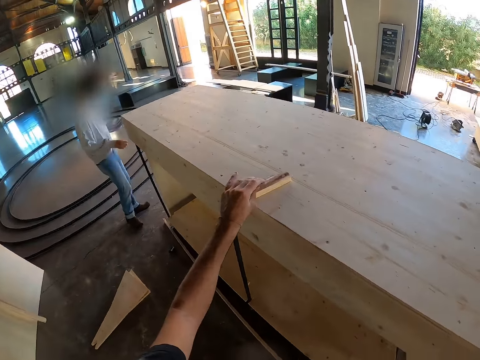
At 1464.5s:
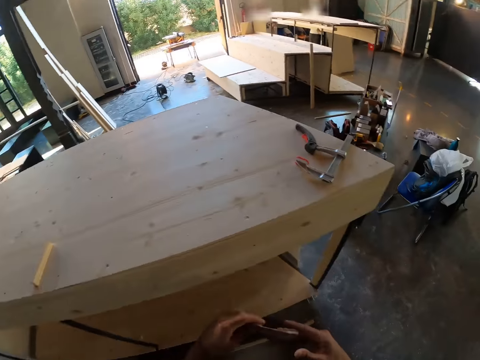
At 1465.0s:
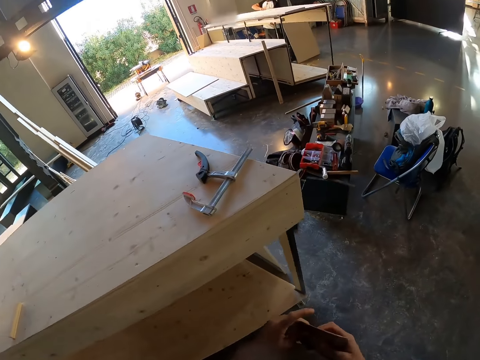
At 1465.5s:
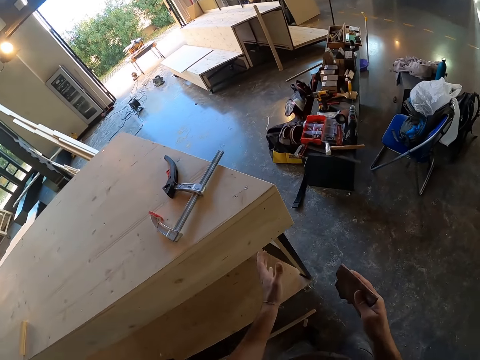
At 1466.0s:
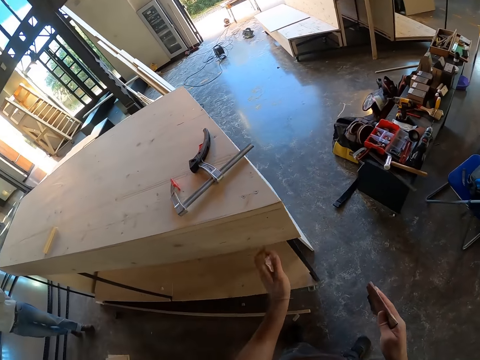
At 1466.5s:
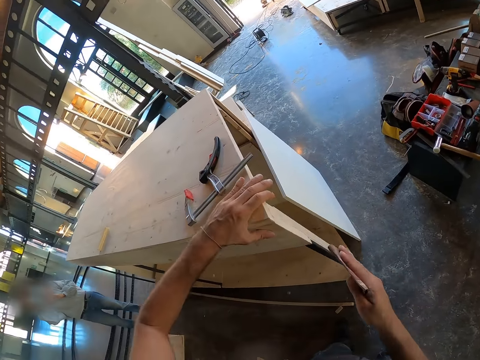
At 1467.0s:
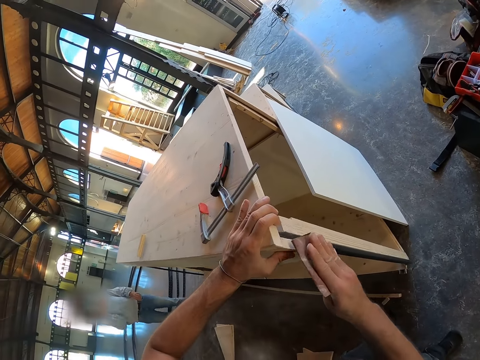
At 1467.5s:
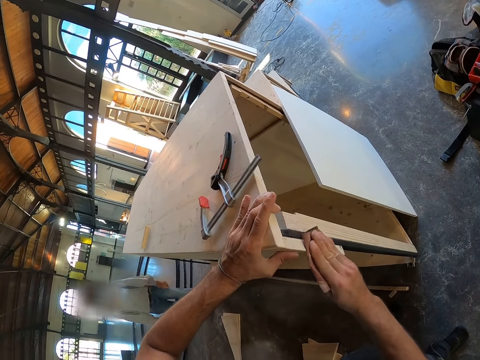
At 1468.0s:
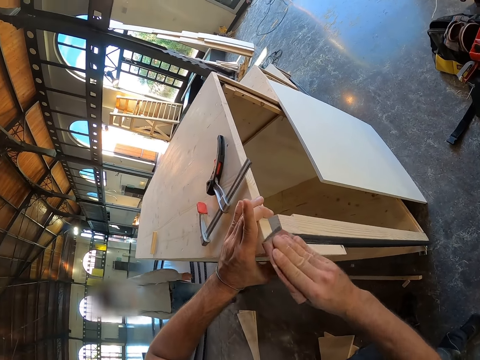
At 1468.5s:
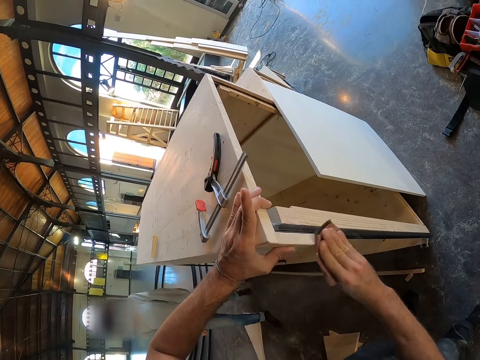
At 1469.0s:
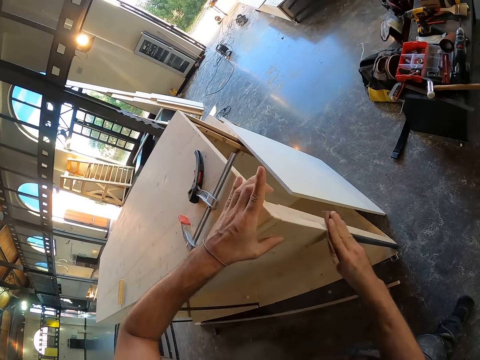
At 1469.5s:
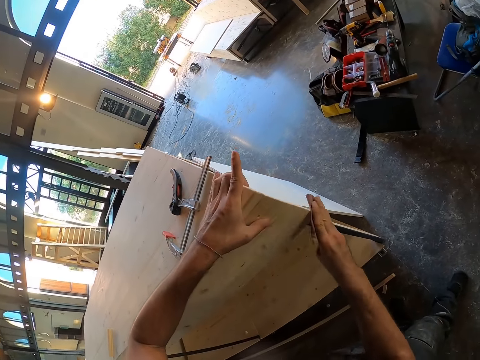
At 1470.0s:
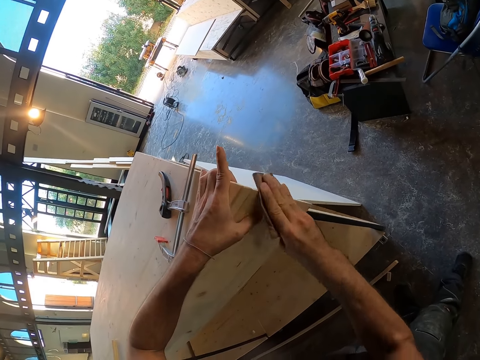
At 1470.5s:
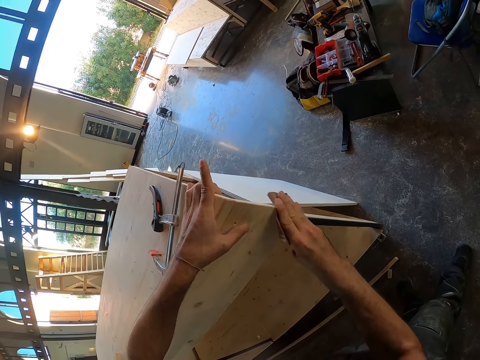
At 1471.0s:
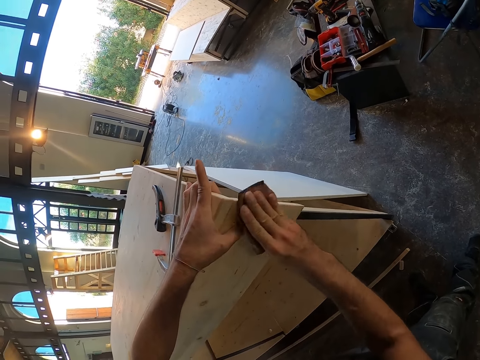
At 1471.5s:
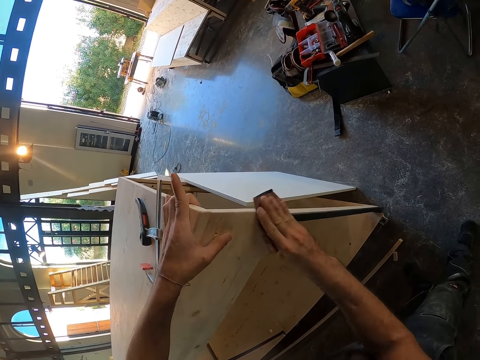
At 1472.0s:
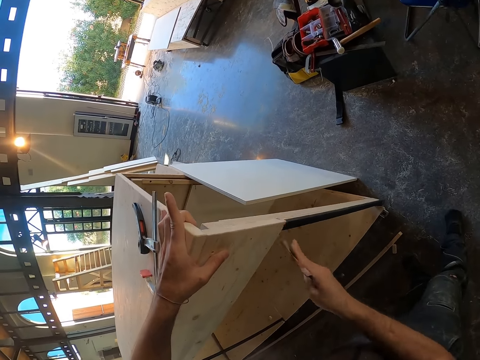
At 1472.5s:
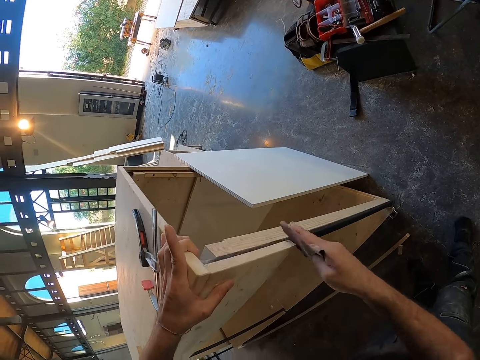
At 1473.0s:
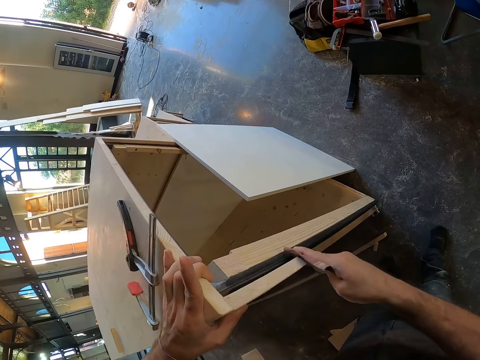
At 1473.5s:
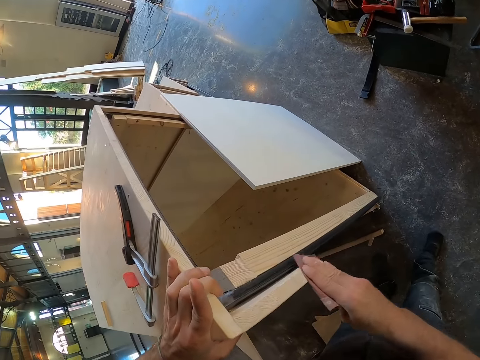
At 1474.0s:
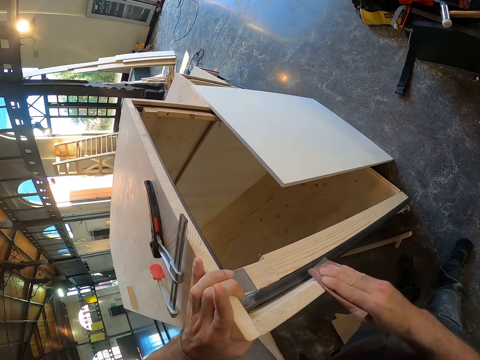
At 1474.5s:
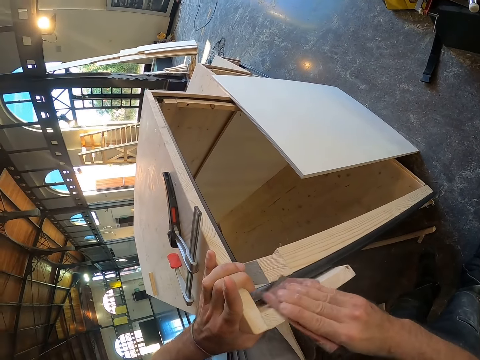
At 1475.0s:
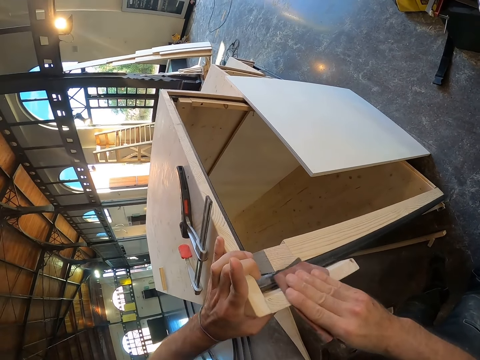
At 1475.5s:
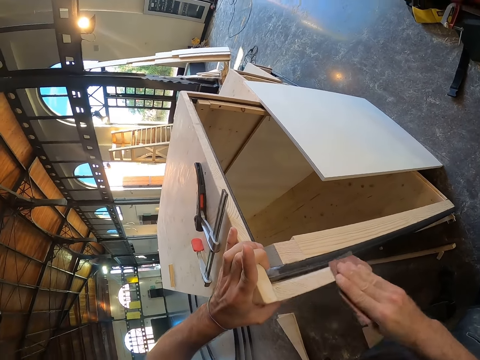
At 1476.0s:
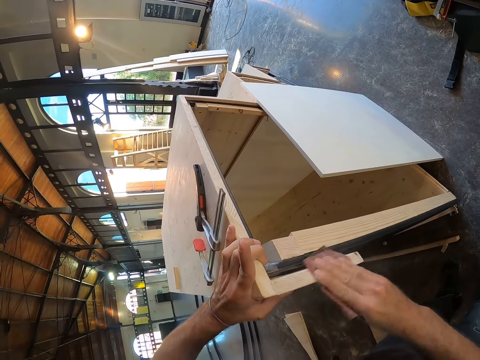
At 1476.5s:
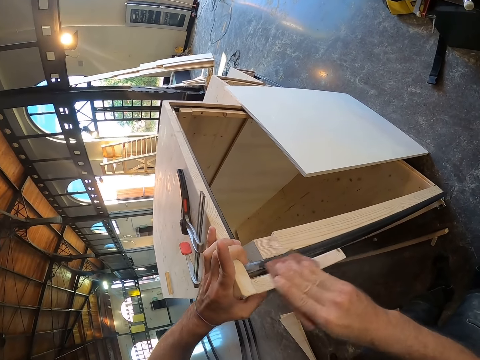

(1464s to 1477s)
The camera wearer picks the sandpaper from the wooden step platform with his left hand. He passes the sandpaper from his left hand to his right hand. He moves towards another side of the staircase. He touches the wooden step with his left hand. He holds the staircase with his left hand. He sandpapers the wooden step platform with the sandpaper in his right hand.

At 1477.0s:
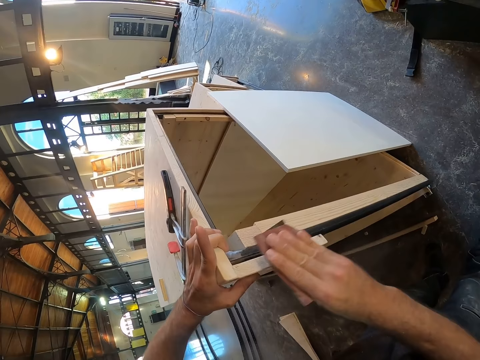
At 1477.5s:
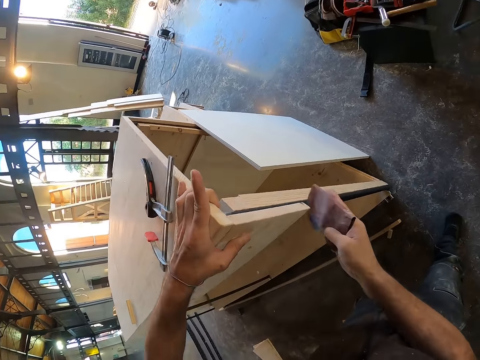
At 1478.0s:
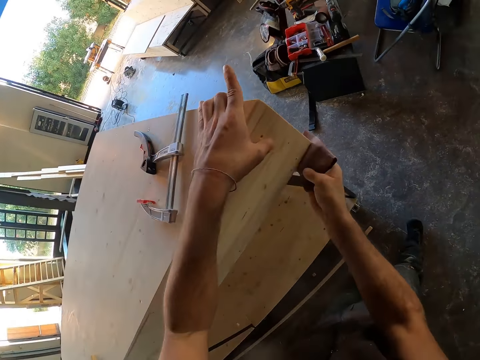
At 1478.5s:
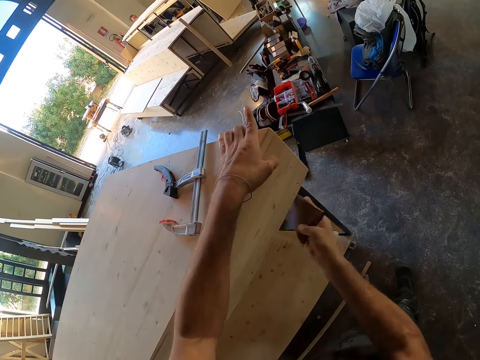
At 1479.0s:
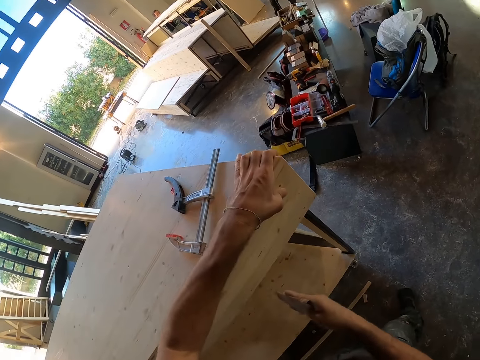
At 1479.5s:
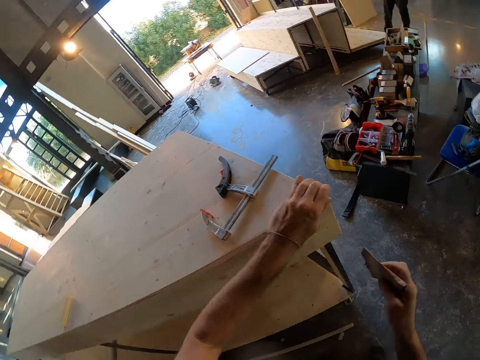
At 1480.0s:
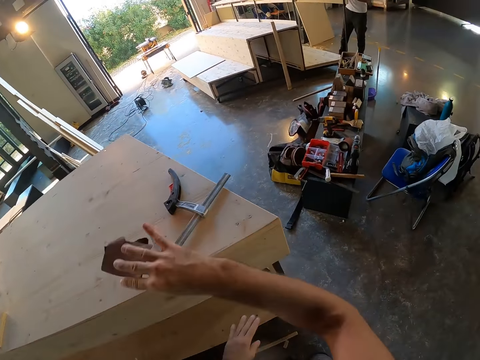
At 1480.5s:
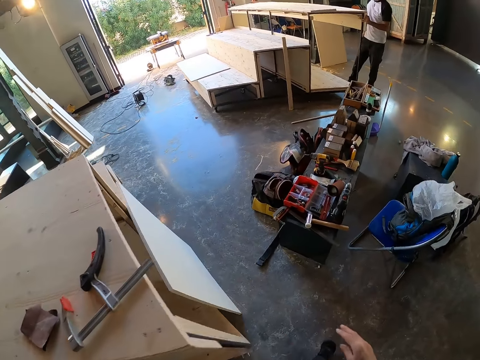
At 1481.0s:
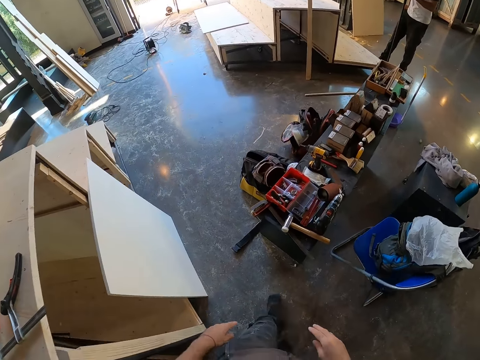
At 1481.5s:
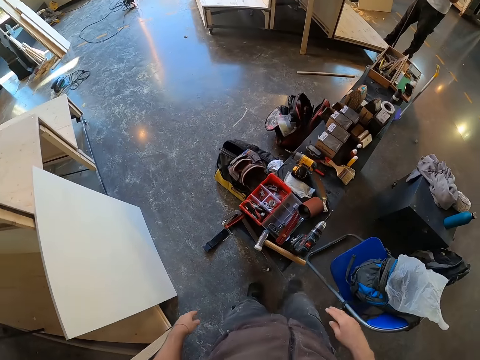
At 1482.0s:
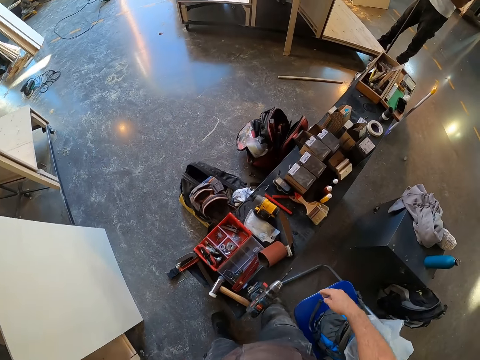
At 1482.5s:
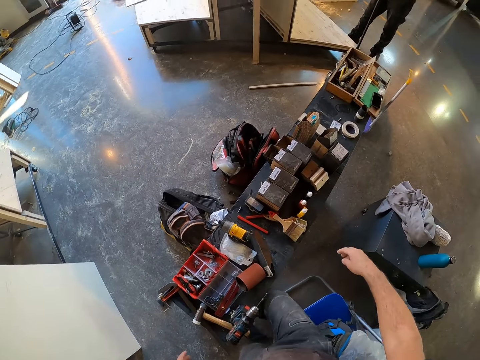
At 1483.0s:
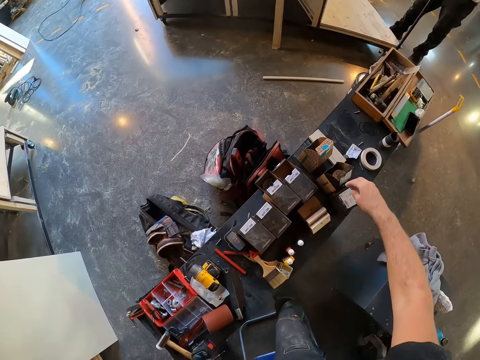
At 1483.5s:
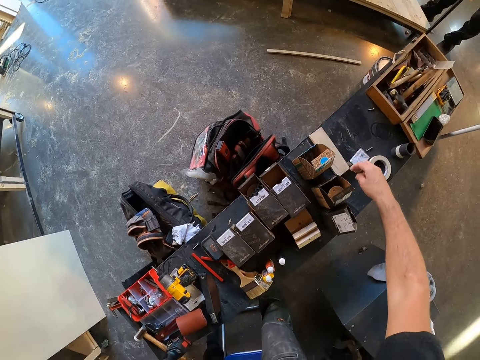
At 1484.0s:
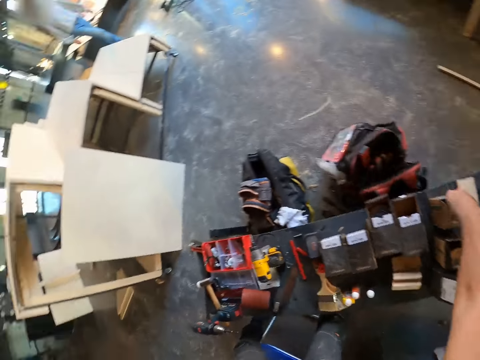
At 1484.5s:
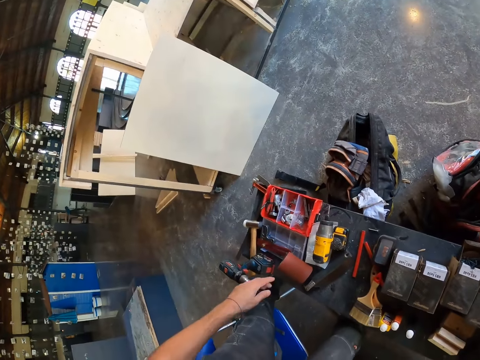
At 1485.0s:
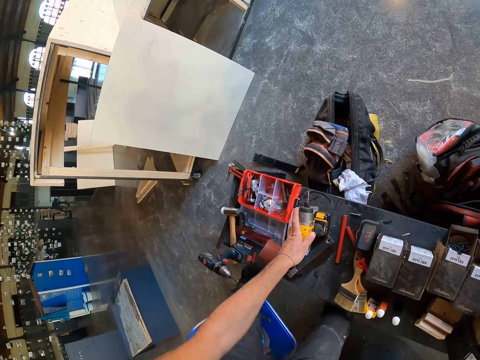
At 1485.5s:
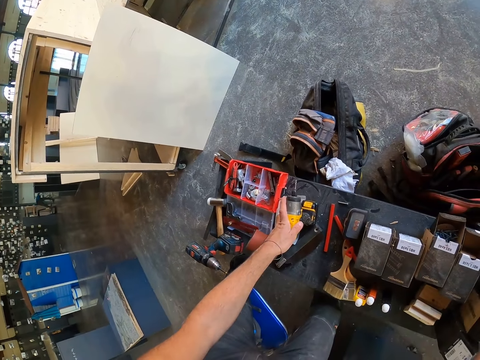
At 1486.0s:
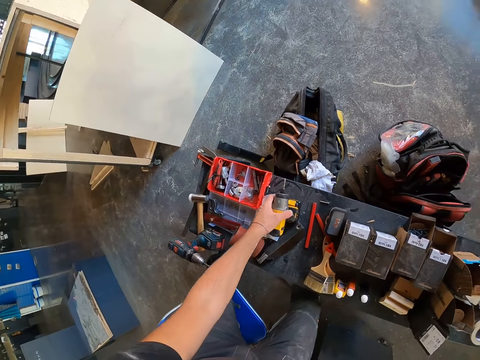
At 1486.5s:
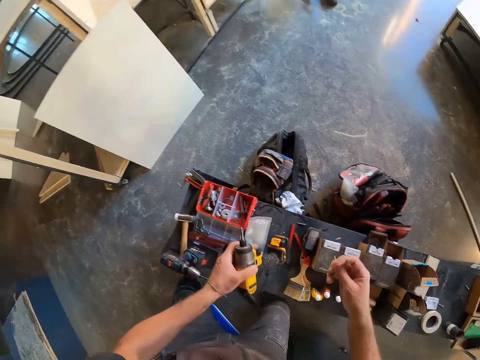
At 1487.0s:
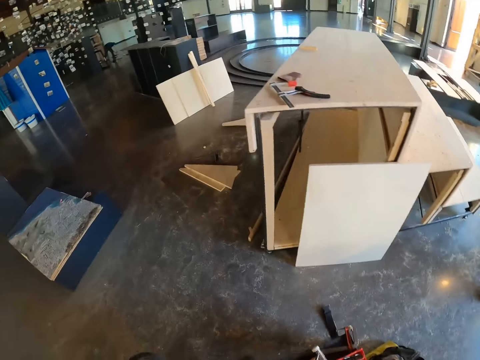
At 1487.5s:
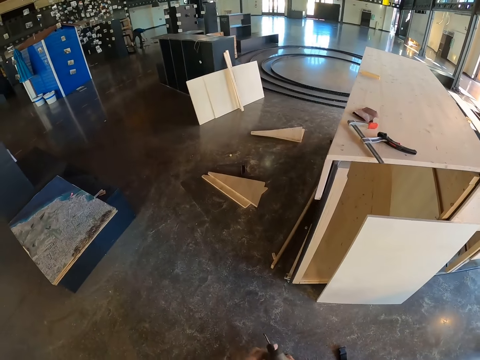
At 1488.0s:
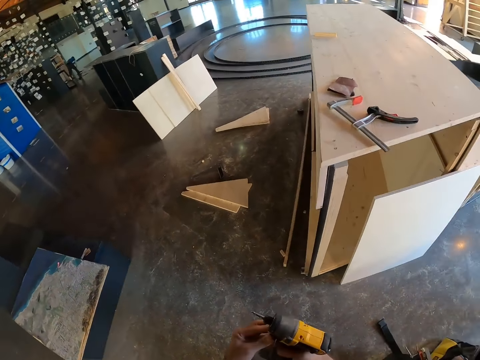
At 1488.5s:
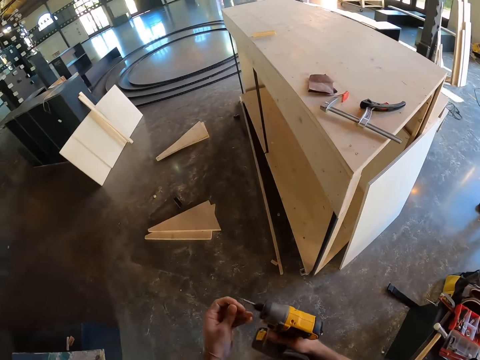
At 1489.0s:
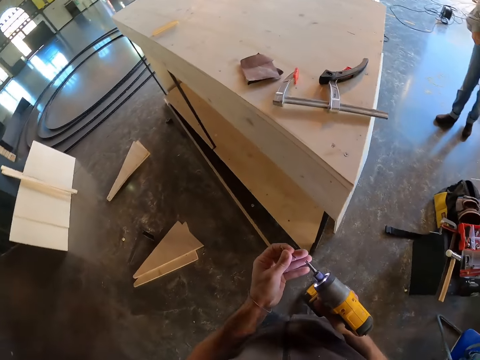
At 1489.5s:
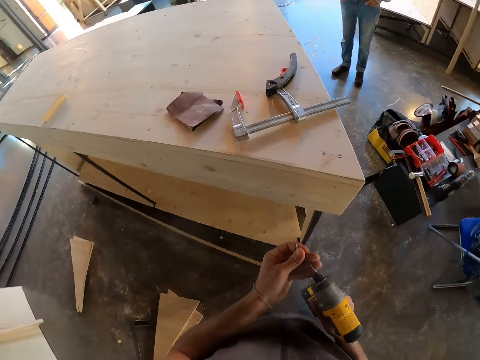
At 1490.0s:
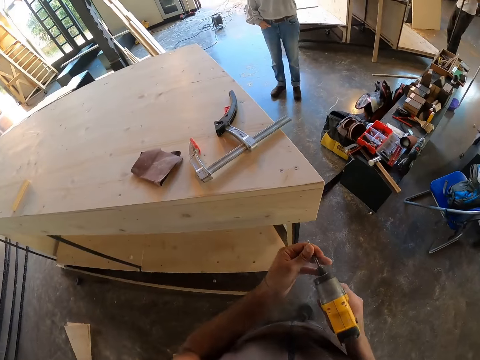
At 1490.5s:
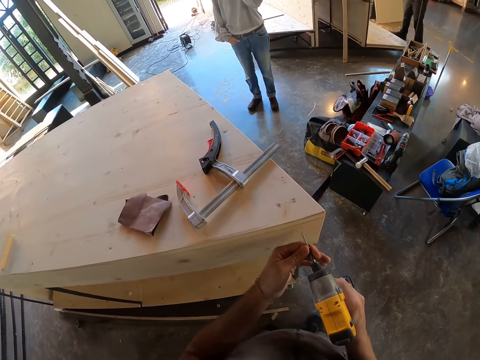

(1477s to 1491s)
The camera wearer drops the sandpaper on the wooden step platform with his right hand. He walks towards the platform. He reaches for the box of nails. He places his left hand on the nail gun or drill driver. He picks the drill driver from a table with his left hand. He walks towards the staircase. He passes the drill driver from his left hand to his right hand. He places a screw at the tip of the drill driver with his left hand.
